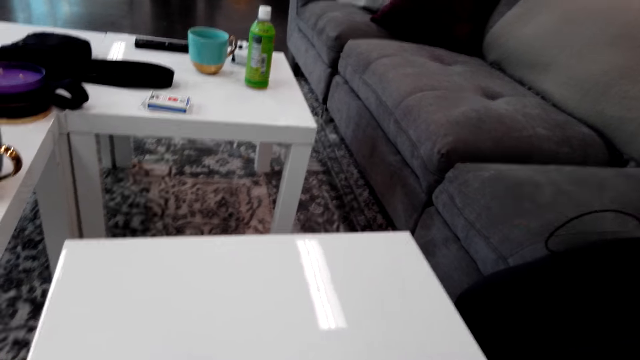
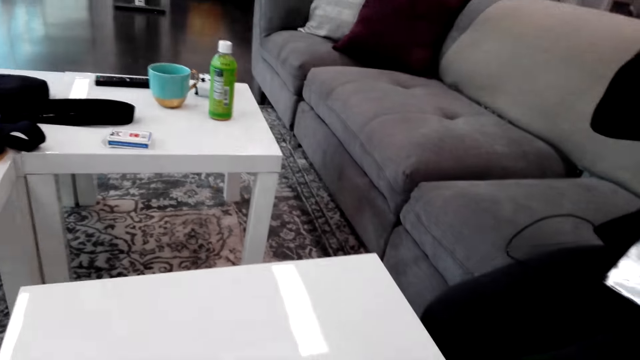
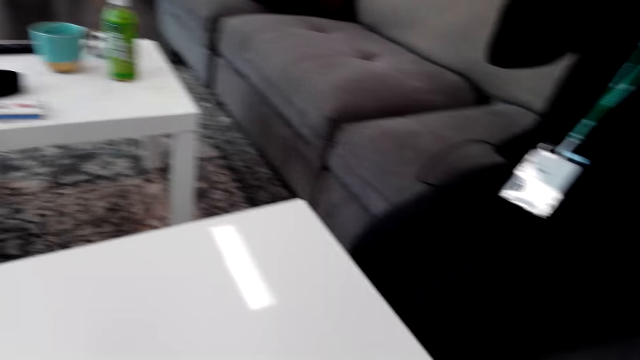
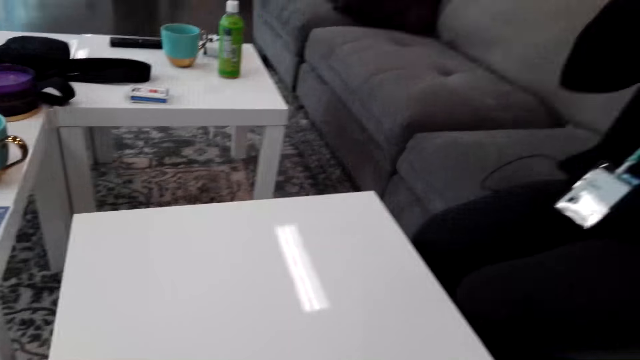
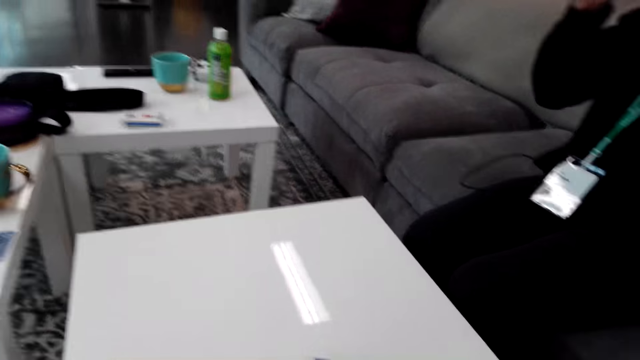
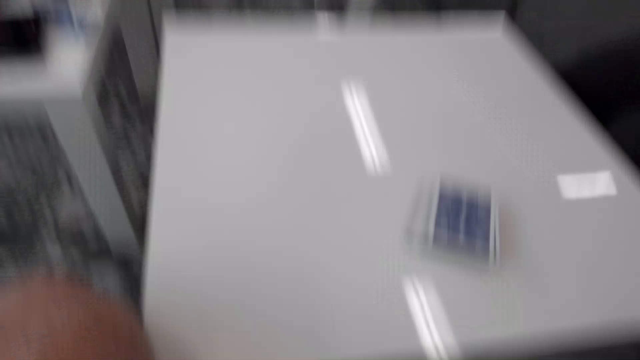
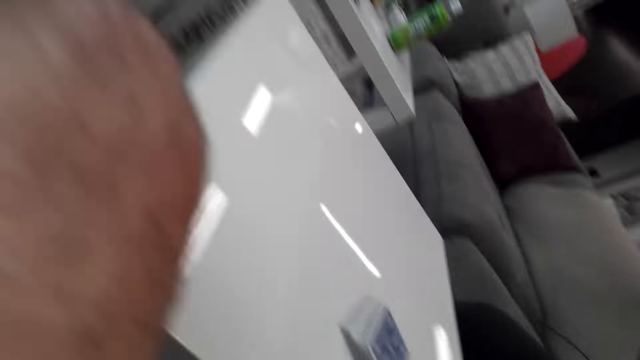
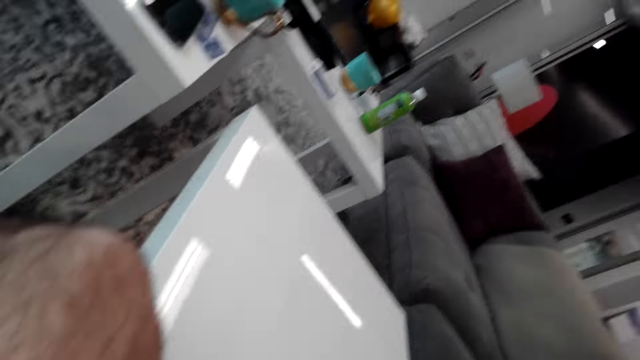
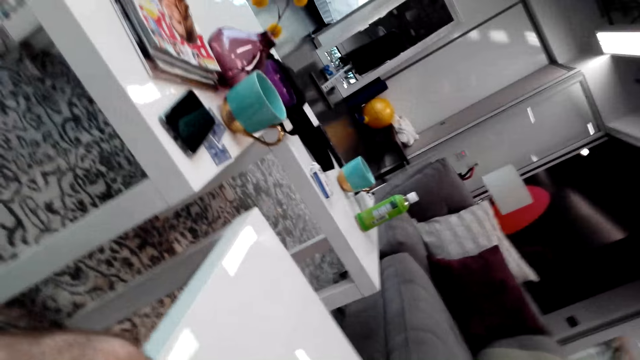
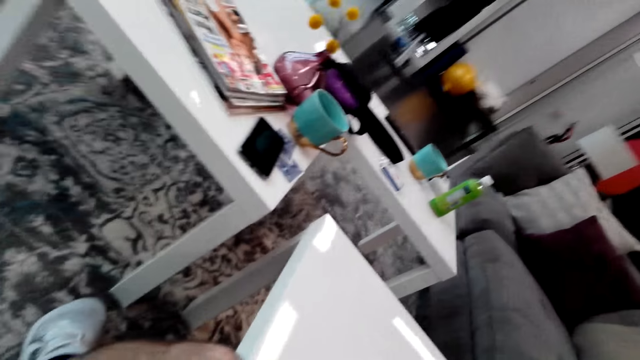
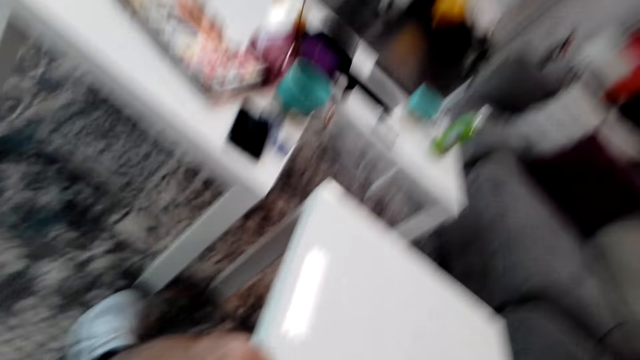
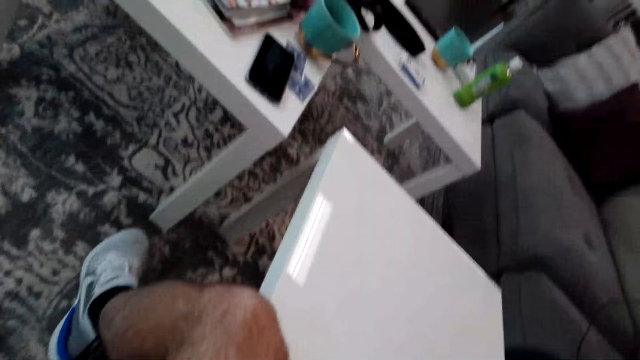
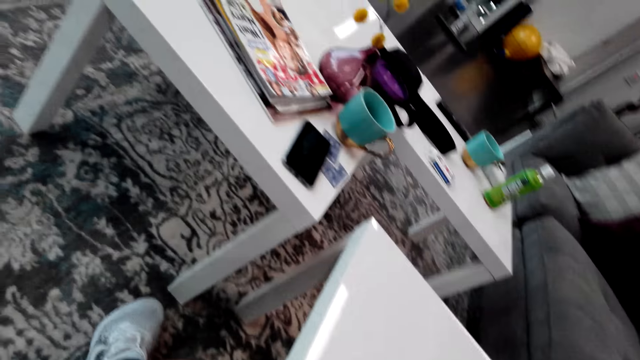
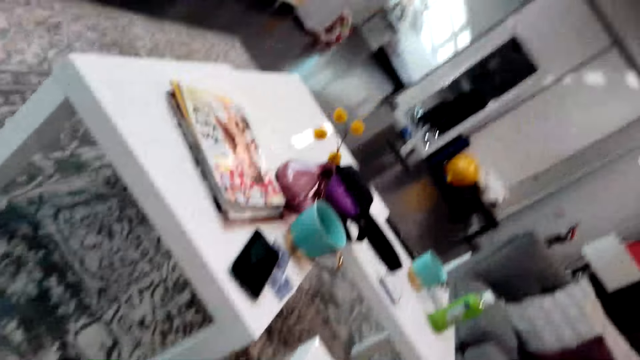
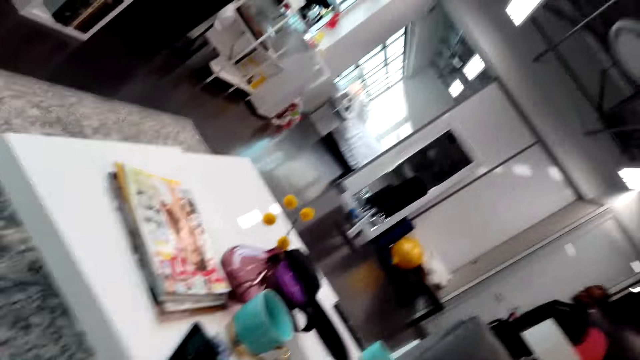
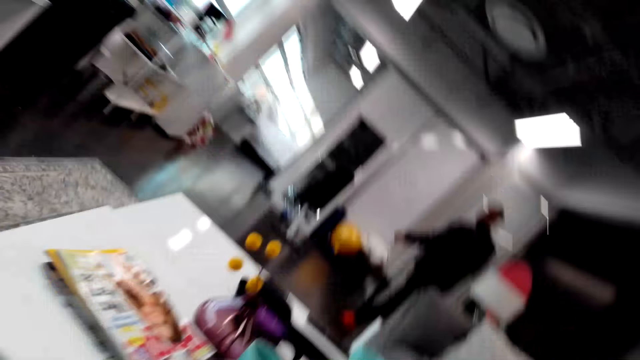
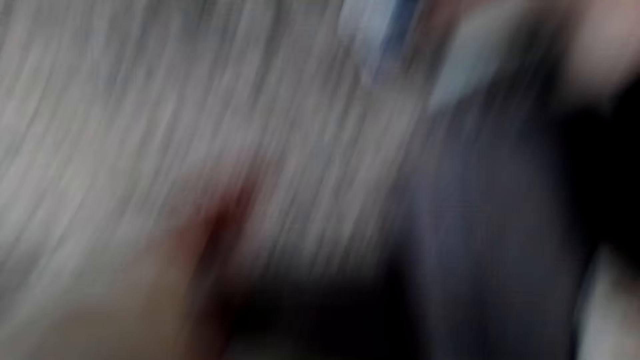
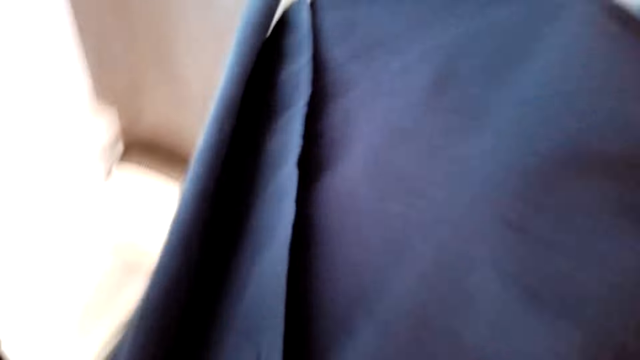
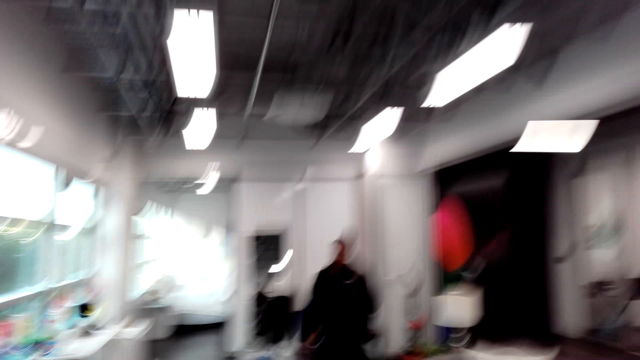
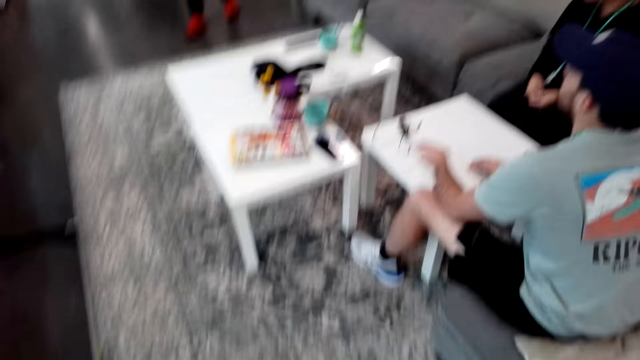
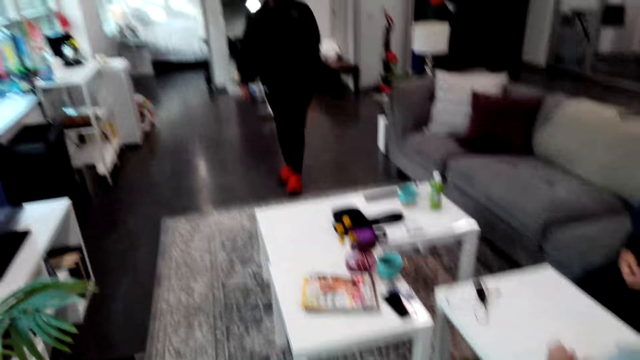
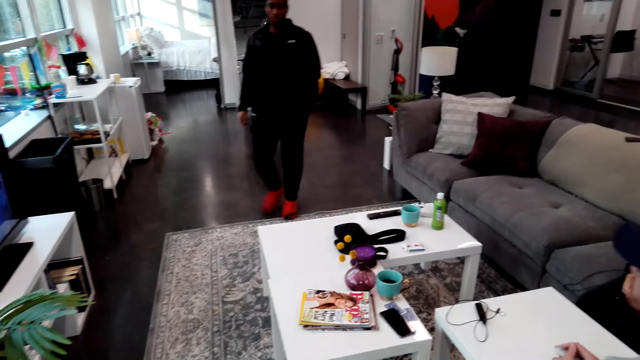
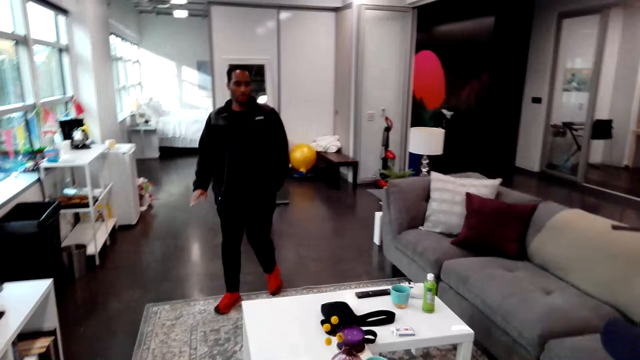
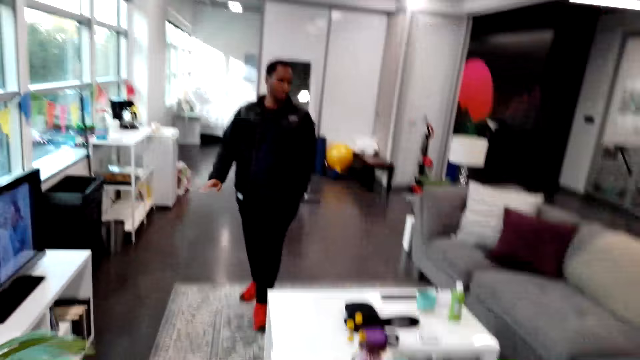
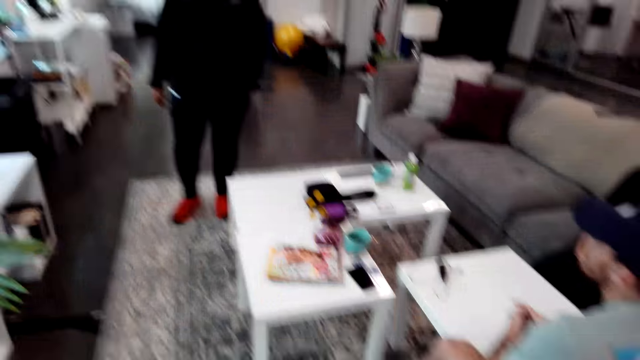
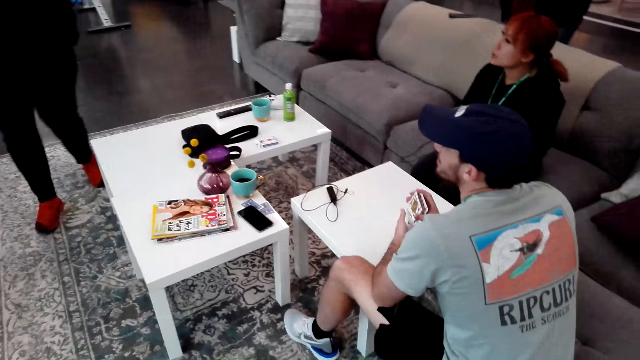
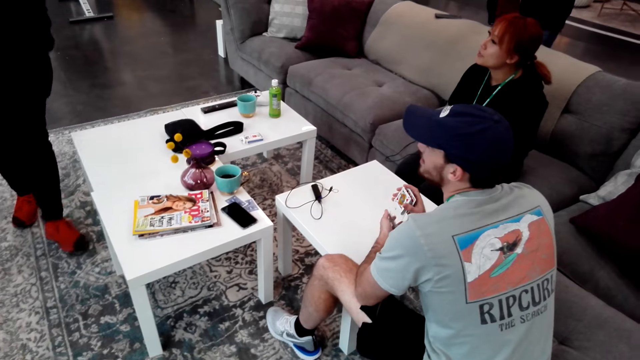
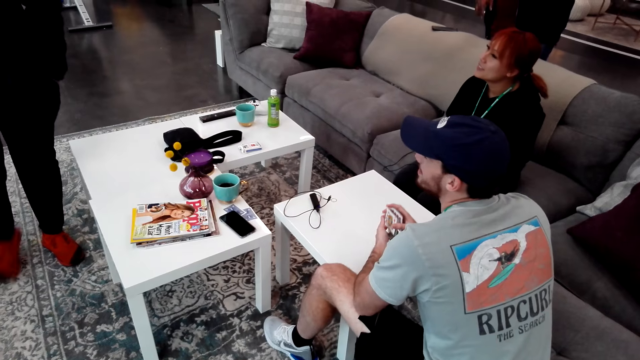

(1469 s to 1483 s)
A man walks around the room. The camera wearer looks around. The man walks around. He talks to a woman and the camera wearer. Another man shuffles the cards. The woman discusses with the first man.
